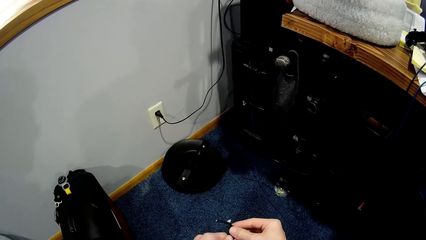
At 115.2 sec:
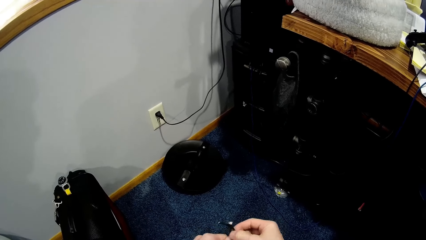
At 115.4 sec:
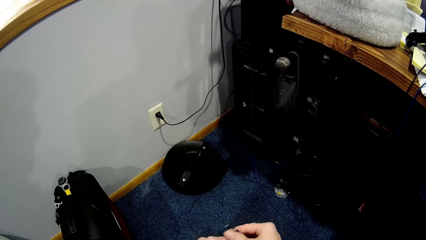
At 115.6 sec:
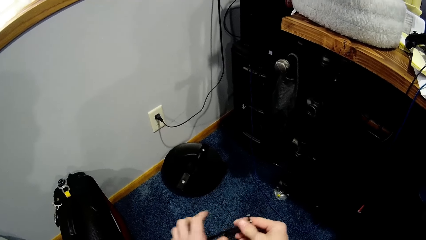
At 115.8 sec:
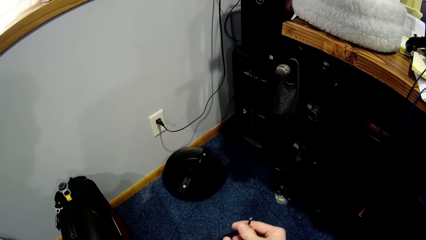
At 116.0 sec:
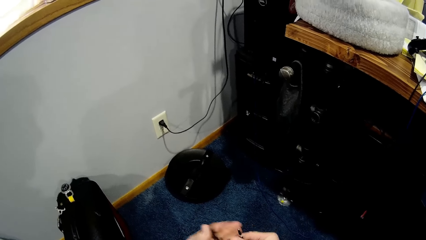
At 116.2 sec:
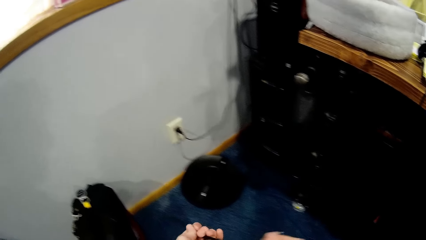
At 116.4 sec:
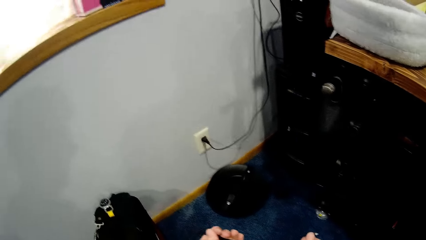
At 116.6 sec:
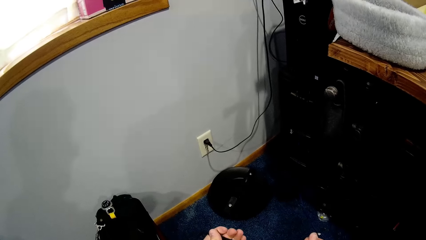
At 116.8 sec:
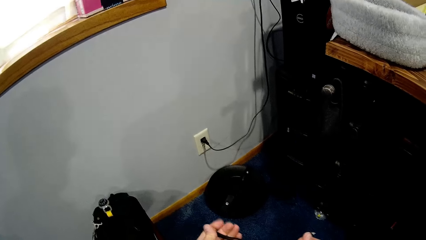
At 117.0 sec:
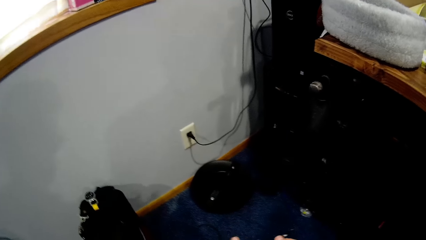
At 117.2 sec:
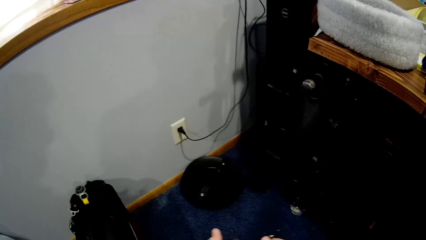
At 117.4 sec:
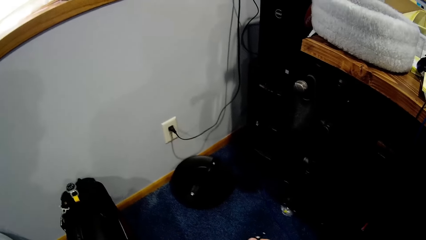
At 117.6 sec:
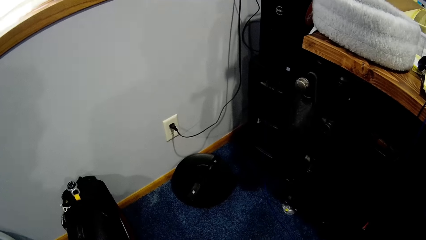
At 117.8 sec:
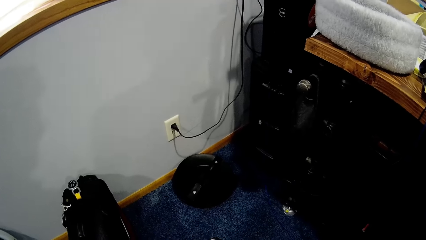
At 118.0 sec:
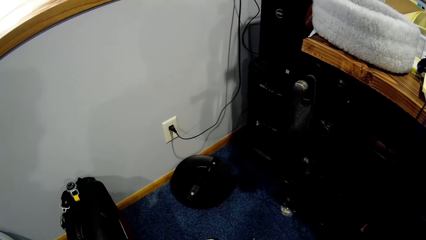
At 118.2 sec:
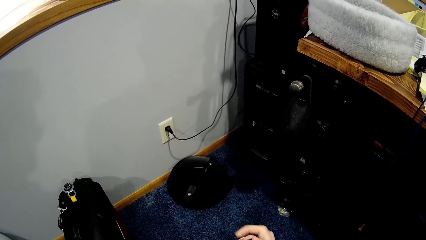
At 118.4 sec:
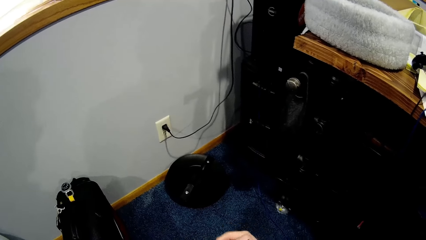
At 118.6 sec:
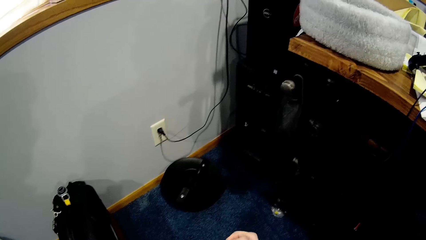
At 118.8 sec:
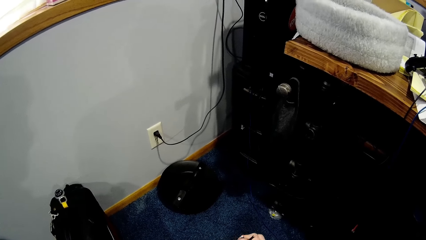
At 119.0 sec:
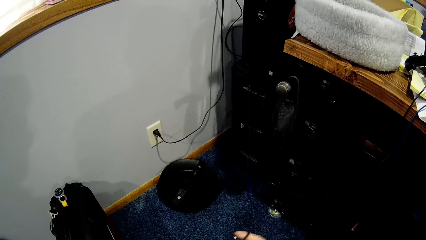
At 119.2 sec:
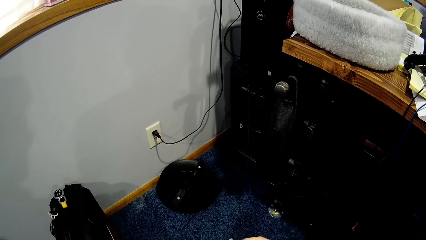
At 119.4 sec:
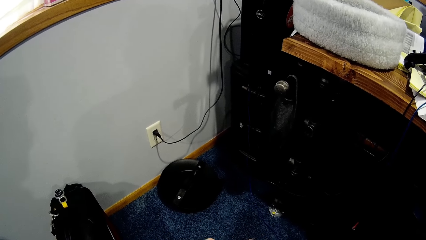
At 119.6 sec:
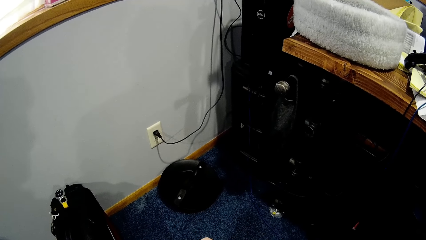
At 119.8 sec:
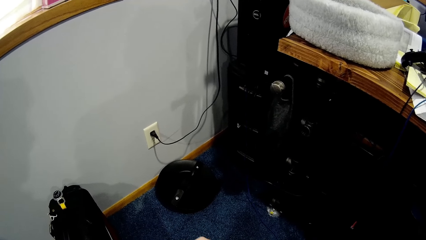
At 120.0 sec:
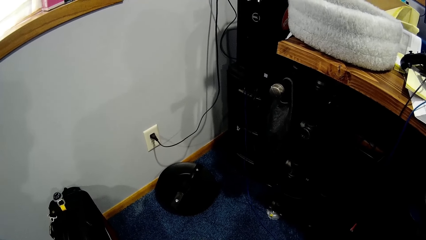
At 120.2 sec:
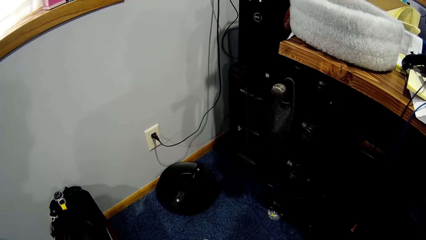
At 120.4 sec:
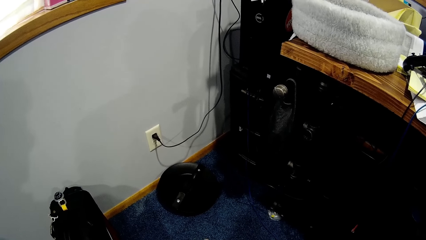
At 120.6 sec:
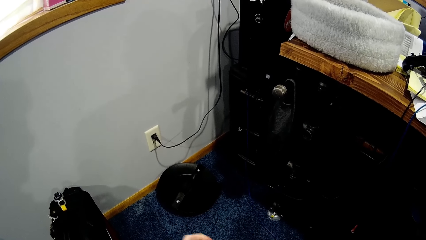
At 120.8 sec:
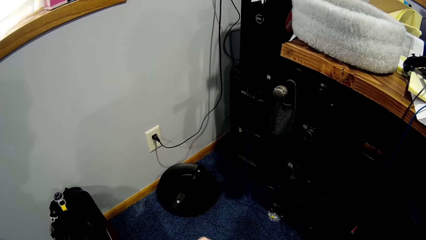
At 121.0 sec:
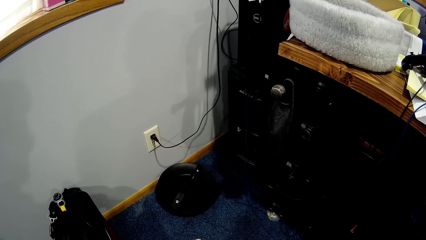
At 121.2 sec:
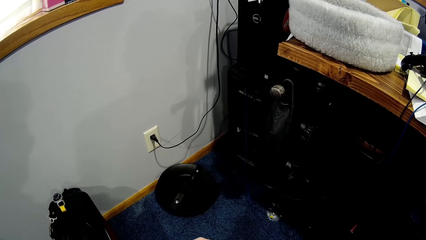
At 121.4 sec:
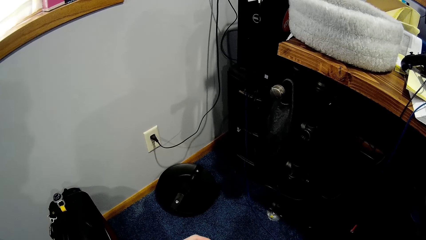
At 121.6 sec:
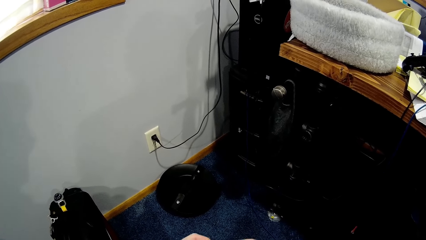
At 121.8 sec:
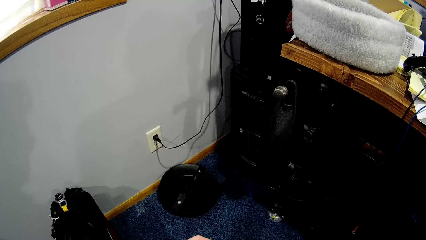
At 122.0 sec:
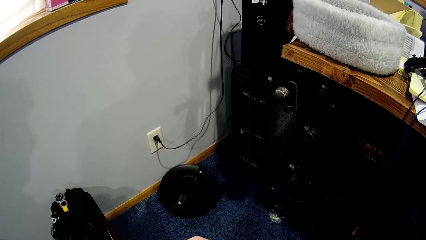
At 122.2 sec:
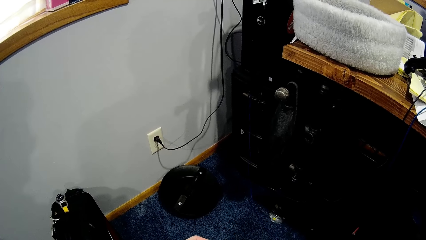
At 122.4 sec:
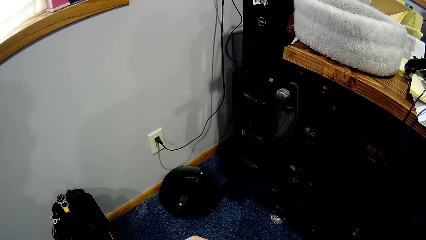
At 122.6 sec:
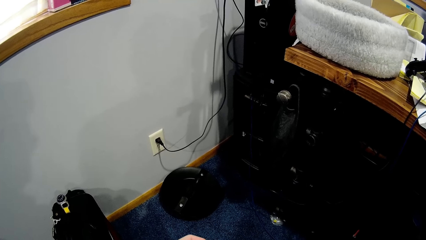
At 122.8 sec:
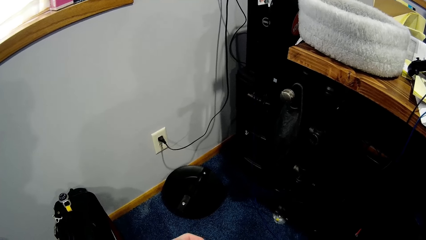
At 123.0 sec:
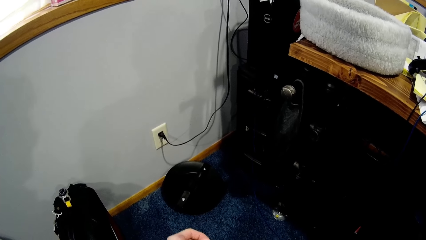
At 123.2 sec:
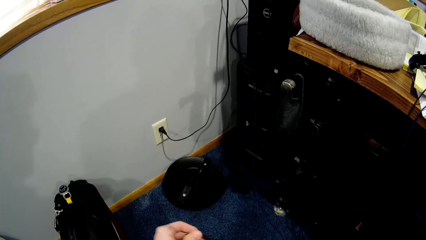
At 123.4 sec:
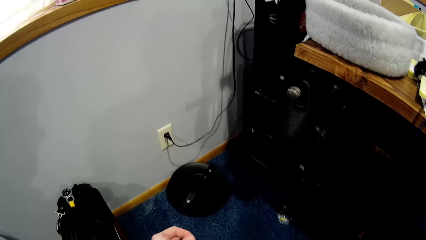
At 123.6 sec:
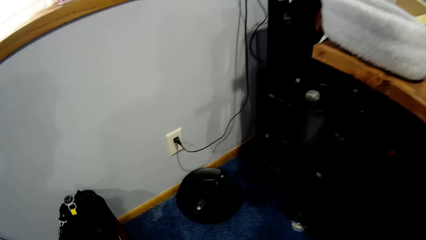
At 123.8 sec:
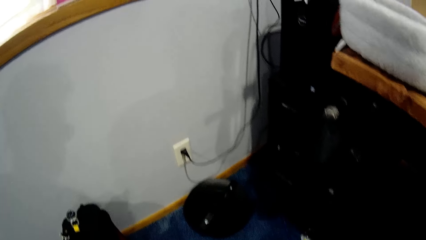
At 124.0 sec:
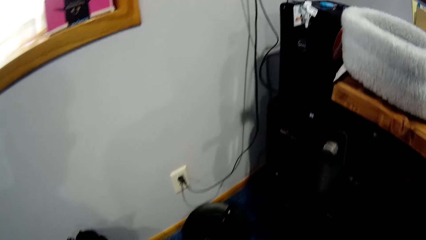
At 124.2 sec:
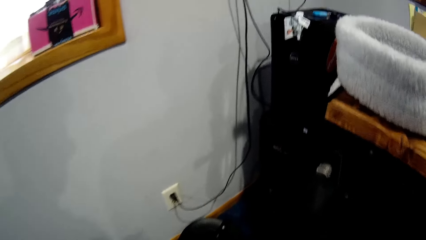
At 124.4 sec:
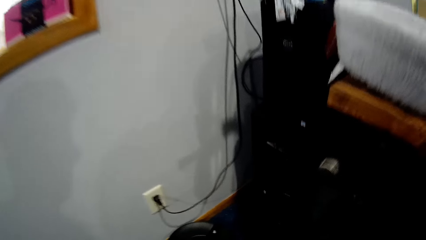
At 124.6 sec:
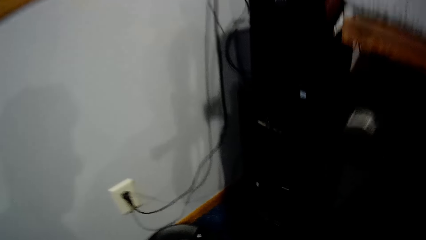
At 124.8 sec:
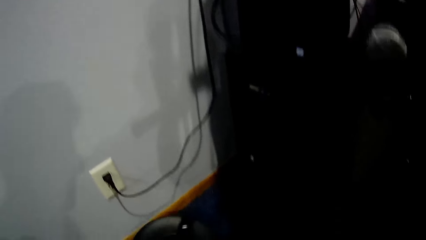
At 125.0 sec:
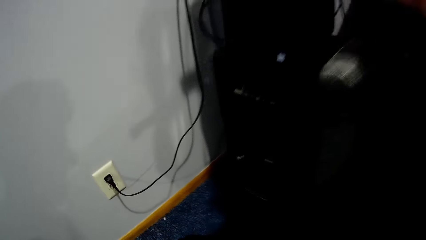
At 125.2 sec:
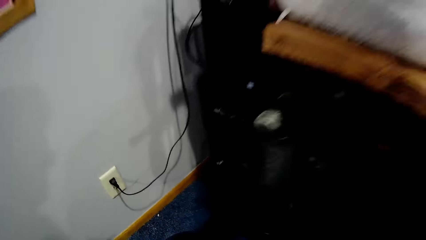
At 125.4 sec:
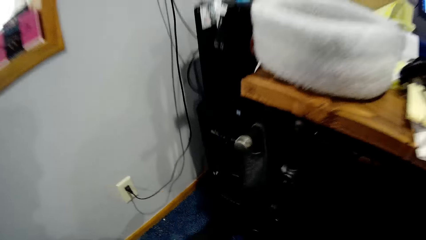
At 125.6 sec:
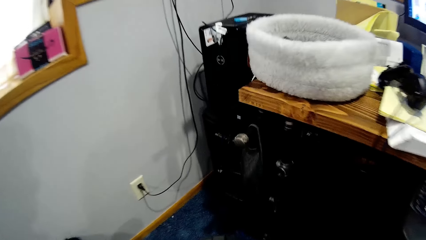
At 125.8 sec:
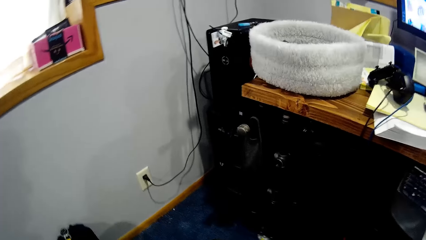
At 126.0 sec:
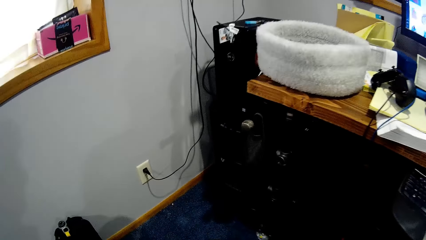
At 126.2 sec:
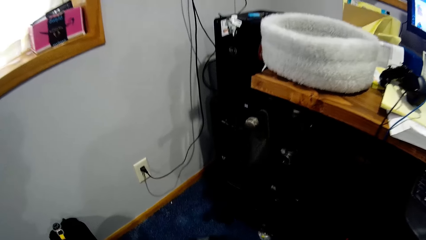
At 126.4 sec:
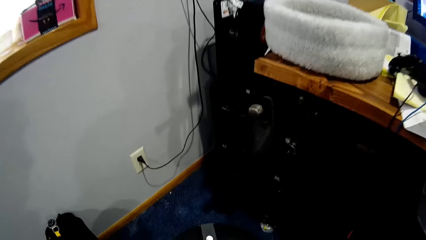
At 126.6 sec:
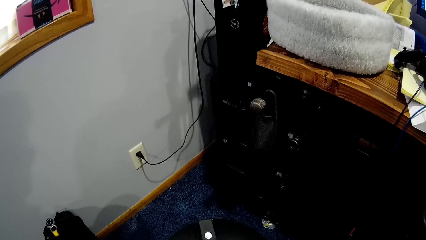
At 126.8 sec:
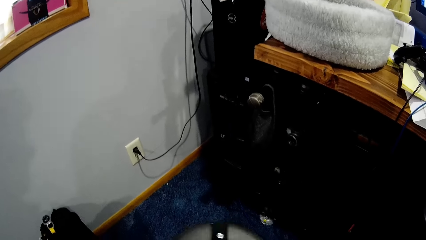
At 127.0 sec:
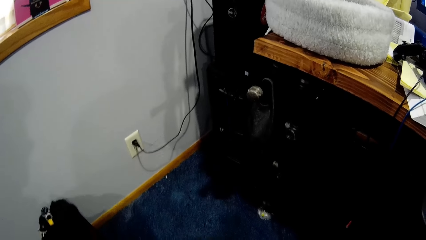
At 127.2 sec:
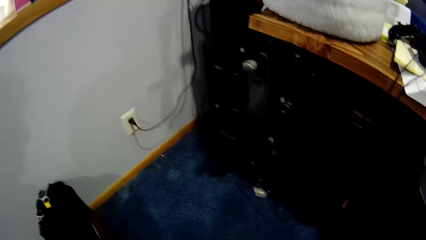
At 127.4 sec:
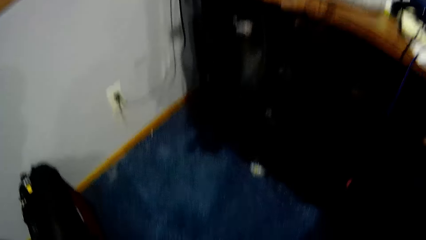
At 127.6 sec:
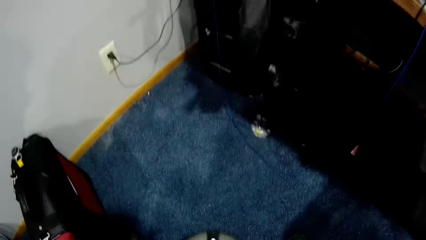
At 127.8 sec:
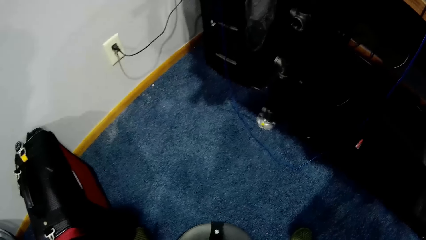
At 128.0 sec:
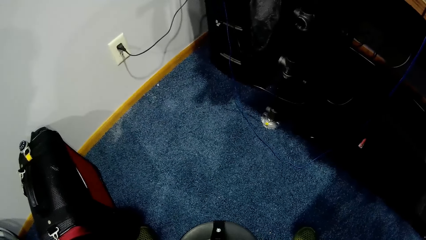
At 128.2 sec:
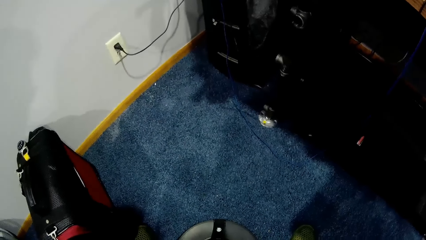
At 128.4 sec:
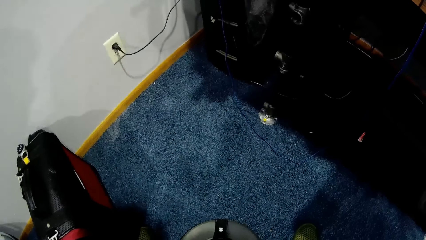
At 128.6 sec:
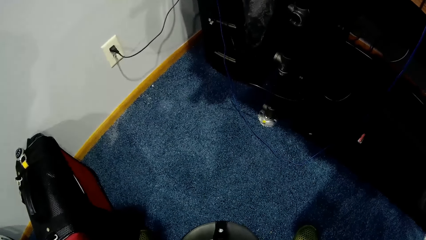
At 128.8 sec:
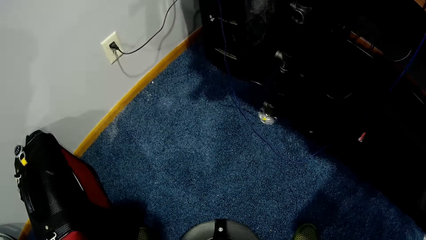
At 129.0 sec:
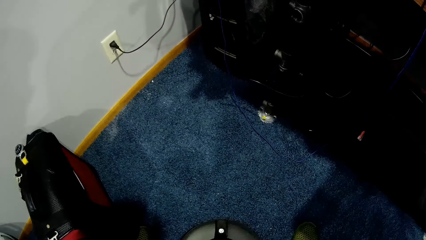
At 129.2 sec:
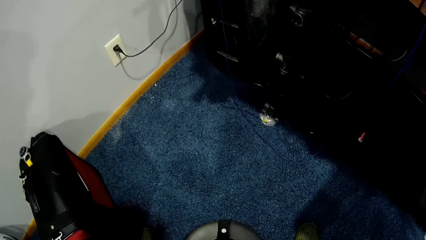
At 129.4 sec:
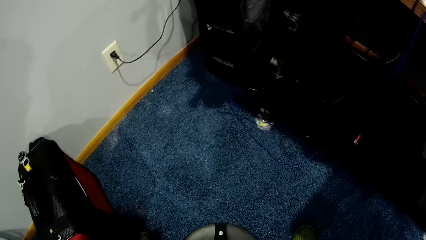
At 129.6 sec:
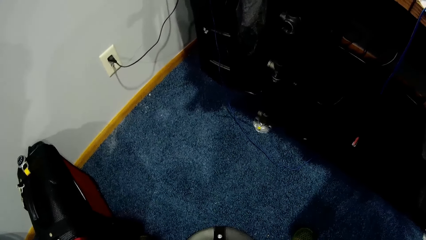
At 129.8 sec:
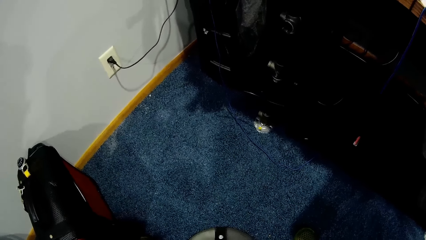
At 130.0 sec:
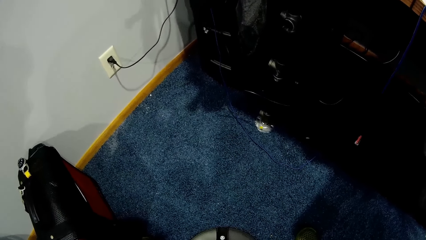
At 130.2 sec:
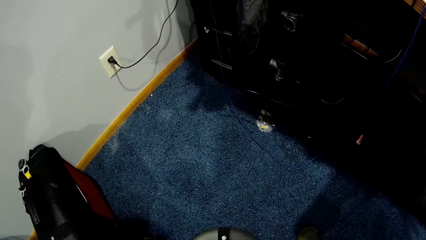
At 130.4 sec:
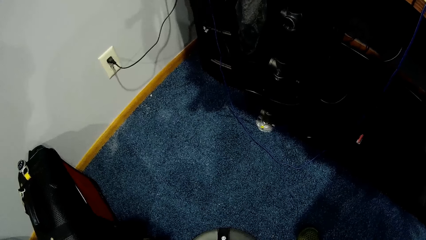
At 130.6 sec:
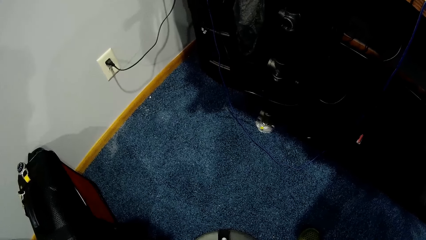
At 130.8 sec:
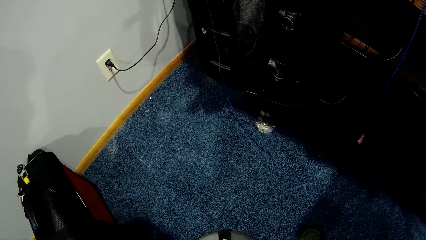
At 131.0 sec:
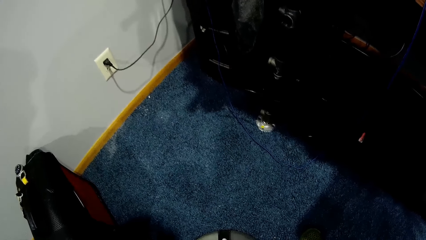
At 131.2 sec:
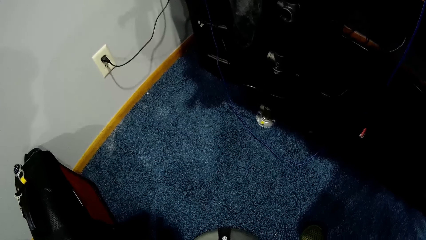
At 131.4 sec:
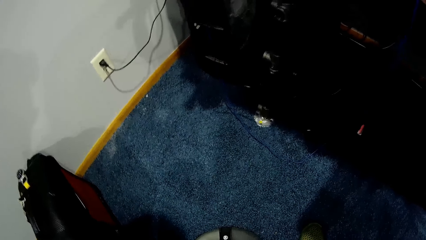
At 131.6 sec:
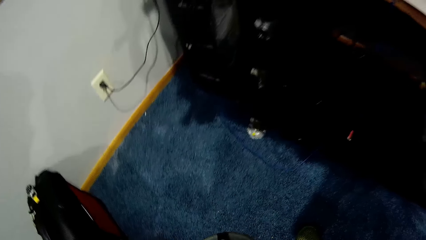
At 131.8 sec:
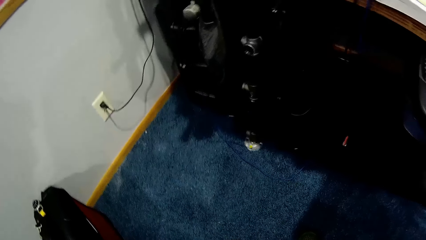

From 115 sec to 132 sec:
The camera wearer holds the string with his right hand. He stretches the string. He takes an electronic gadget from the floor with his left hand.
